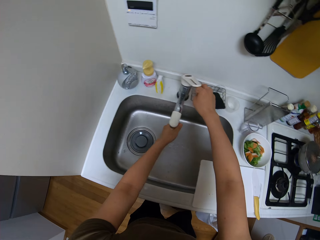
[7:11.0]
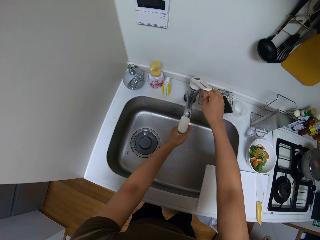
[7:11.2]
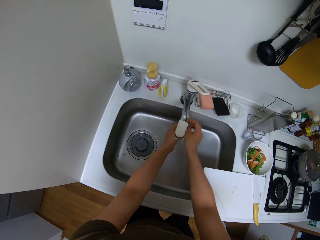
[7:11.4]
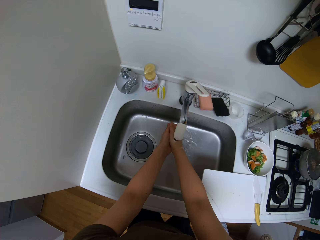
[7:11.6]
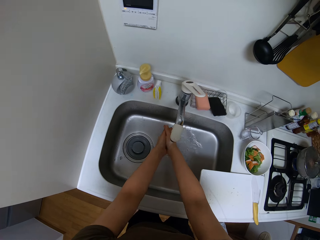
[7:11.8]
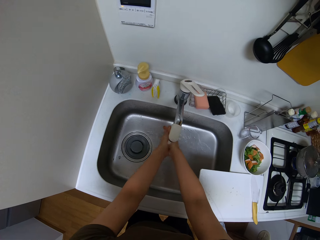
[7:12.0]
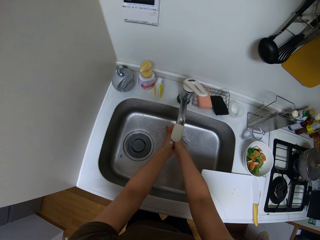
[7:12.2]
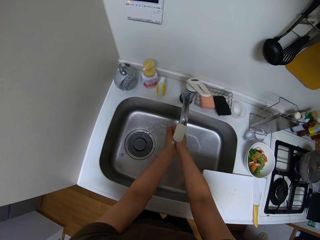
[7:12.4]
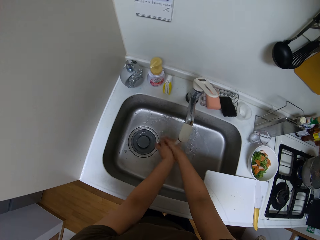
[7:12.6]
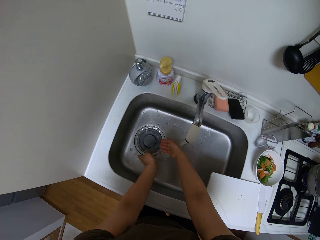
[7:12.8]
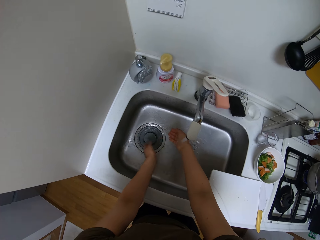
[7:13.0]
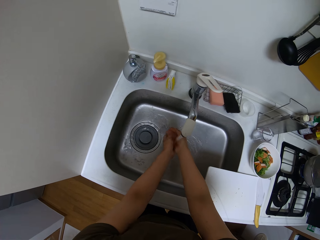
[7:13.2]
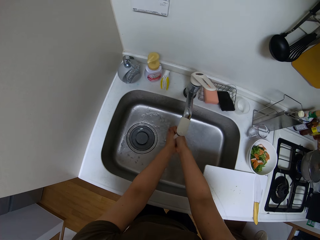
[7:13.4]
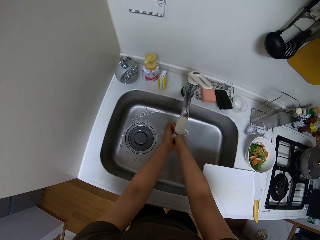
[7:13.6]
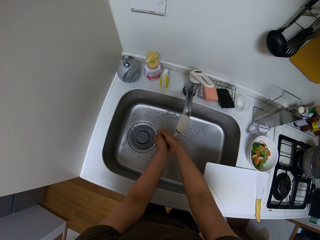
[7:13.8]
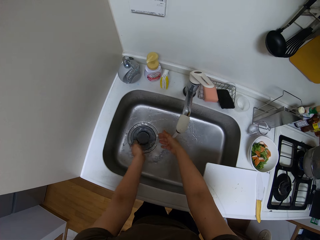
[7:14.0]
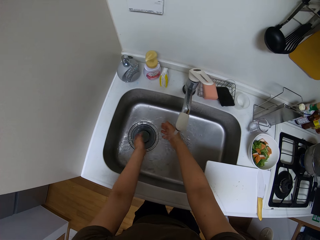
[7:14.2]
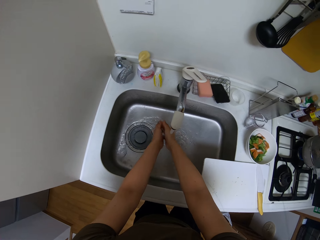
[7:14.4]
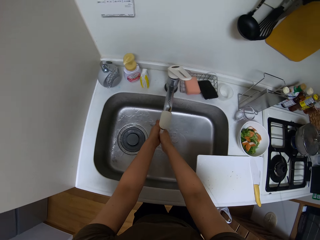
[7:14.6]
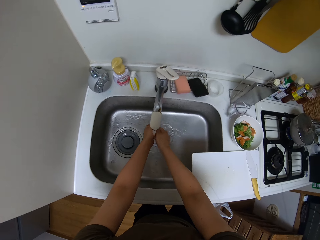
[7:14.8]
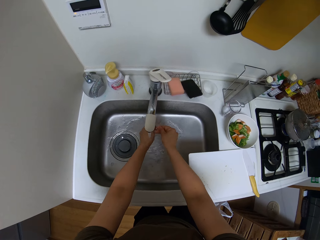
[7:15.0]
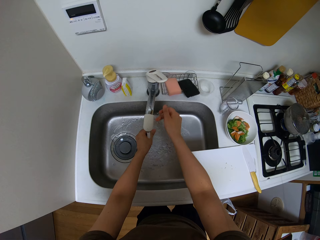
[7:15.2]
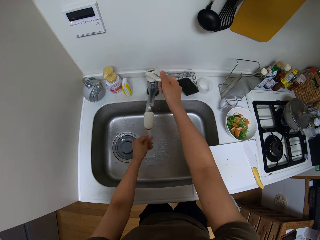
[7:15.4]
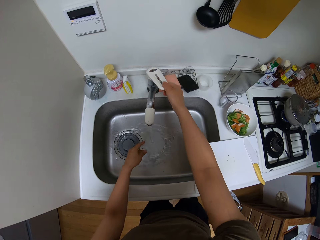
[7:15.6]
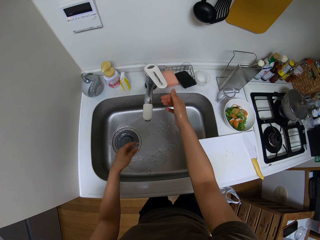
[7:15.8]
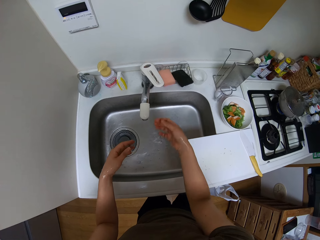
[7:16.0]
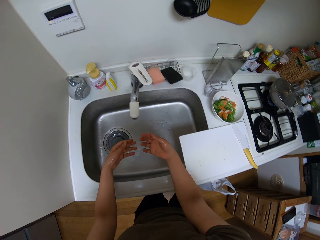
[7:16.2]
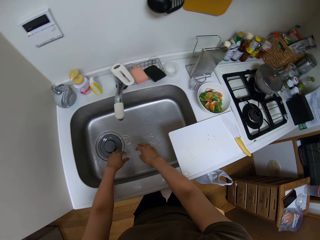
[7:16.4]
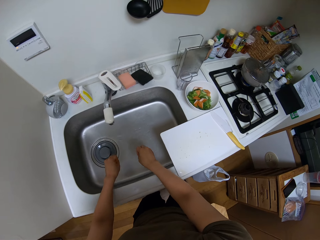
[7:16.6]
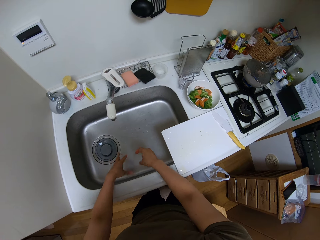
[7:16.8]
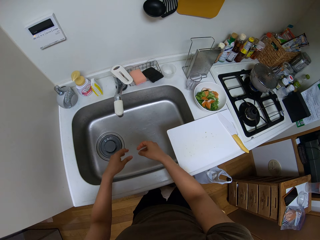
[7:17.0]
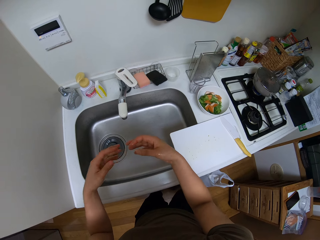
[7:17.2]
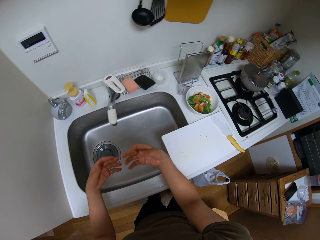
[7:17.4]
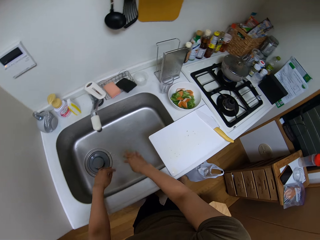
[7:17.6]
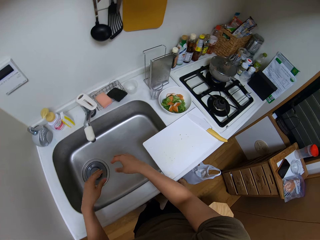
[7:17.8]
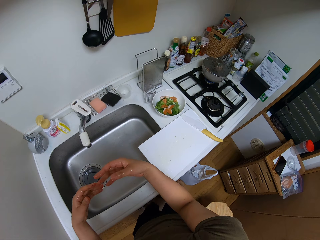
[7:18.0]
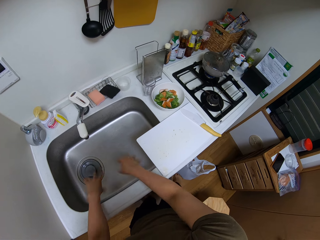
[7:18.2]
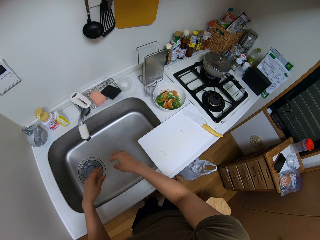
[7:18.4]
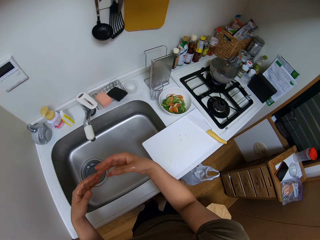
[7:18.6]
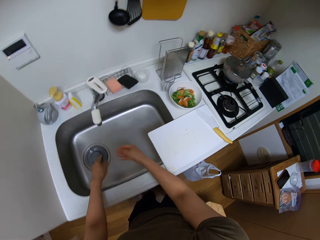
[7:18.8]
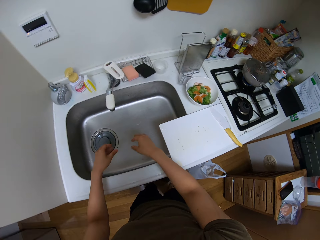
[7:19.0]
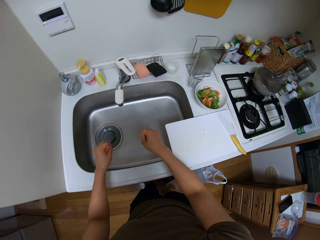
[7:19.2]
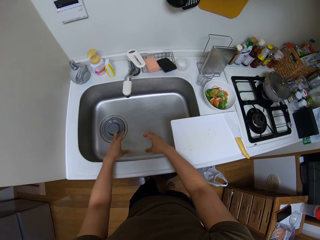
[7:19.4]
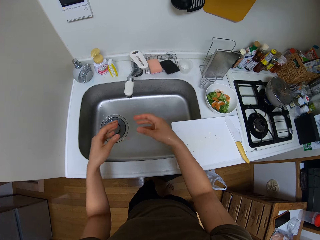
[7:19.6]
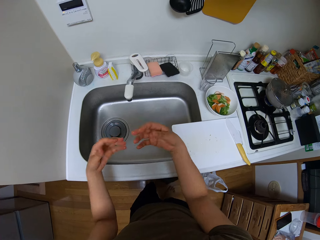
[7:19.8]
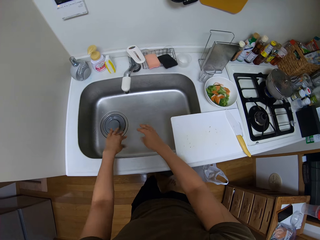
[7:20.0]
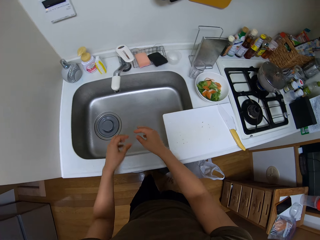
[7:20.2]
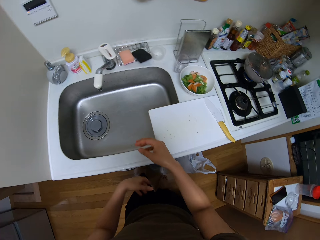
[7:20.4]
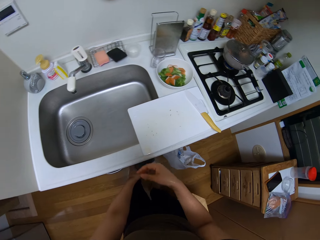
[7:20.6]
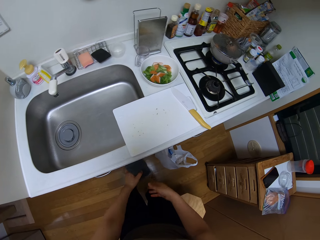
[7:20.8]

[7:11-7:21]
The camera wearer opens the tap. She rinses her hand. She closes the tap. She removes water from the hands.

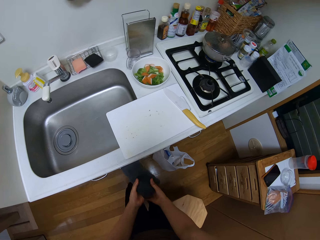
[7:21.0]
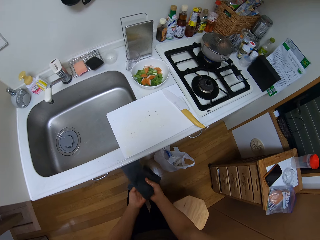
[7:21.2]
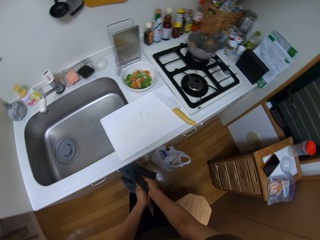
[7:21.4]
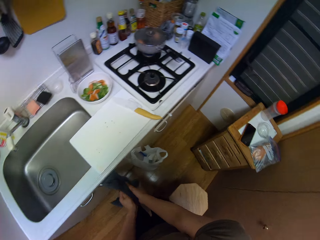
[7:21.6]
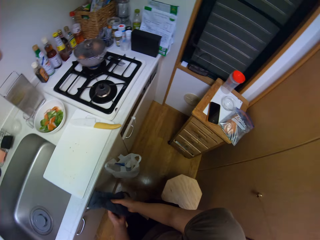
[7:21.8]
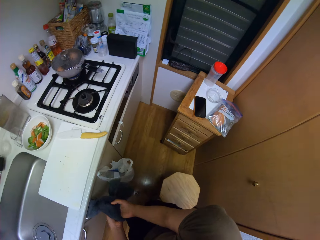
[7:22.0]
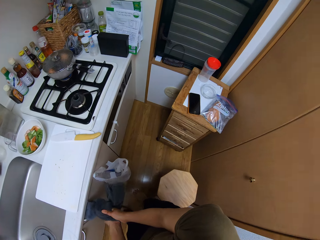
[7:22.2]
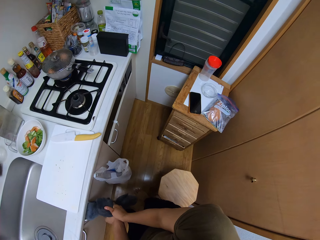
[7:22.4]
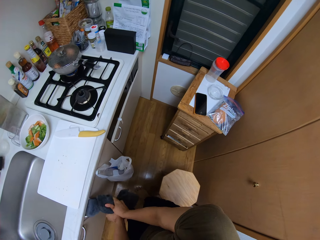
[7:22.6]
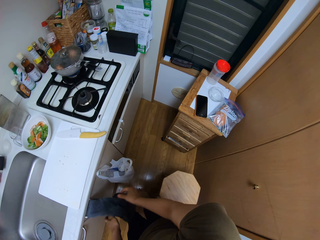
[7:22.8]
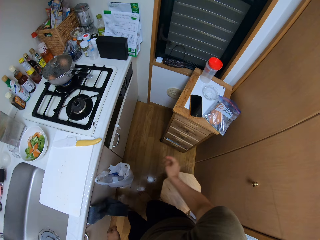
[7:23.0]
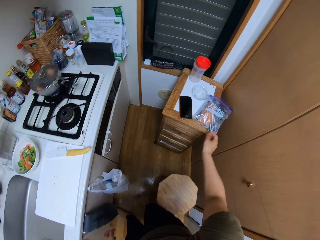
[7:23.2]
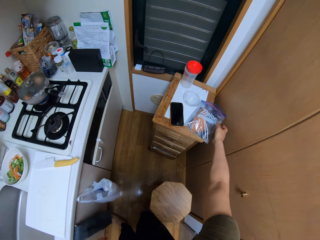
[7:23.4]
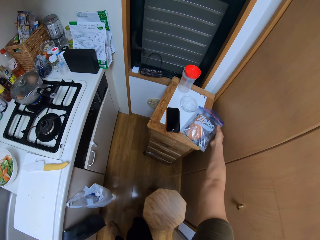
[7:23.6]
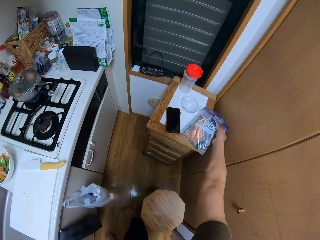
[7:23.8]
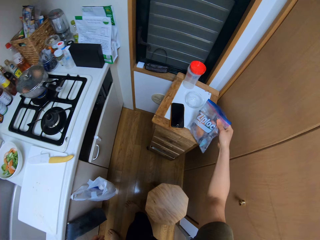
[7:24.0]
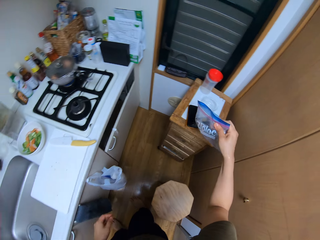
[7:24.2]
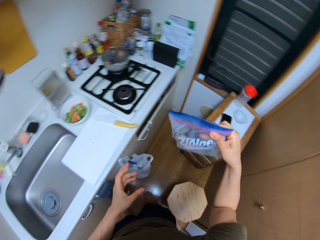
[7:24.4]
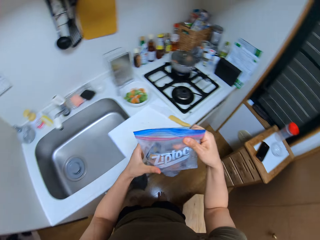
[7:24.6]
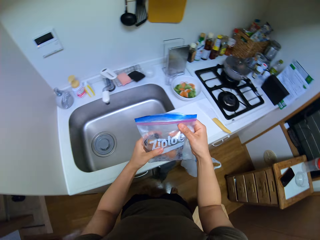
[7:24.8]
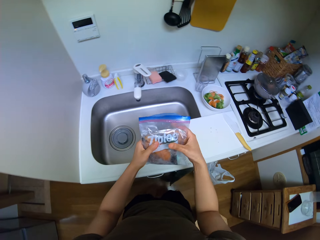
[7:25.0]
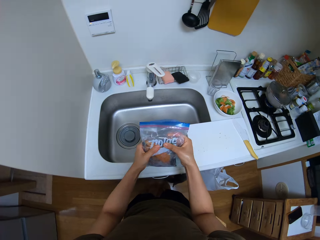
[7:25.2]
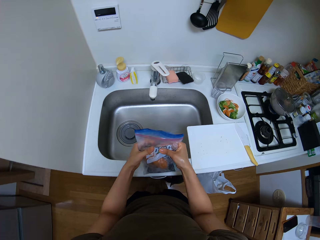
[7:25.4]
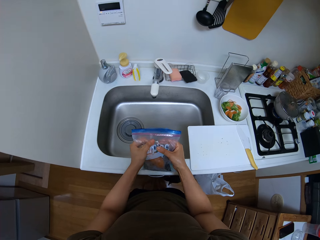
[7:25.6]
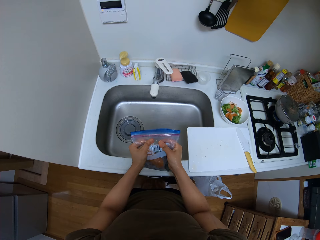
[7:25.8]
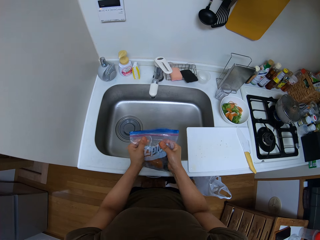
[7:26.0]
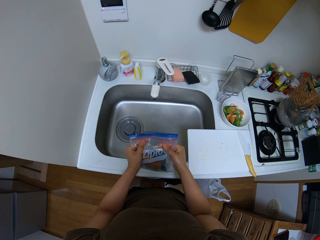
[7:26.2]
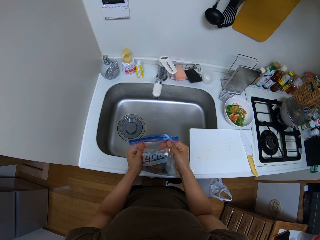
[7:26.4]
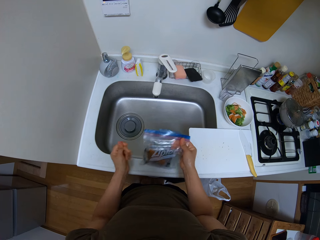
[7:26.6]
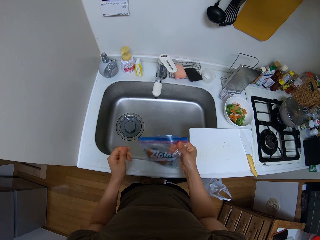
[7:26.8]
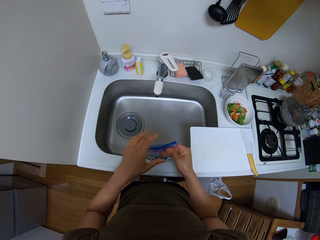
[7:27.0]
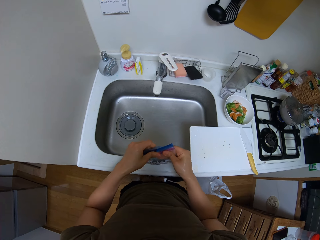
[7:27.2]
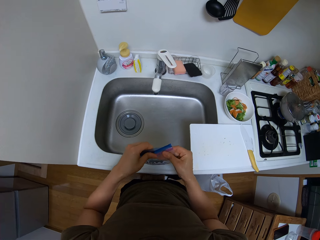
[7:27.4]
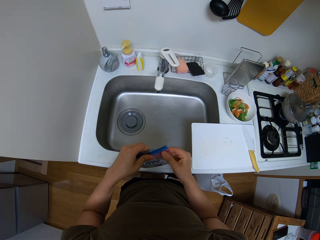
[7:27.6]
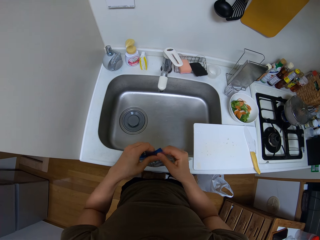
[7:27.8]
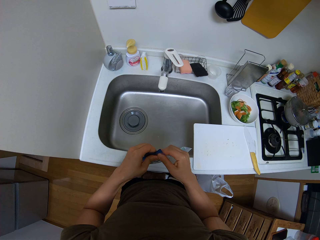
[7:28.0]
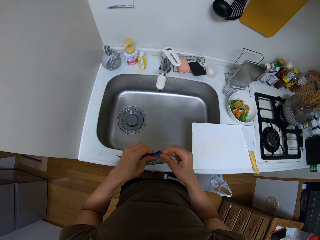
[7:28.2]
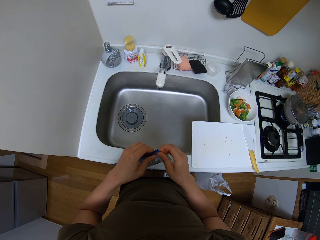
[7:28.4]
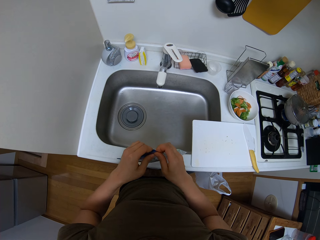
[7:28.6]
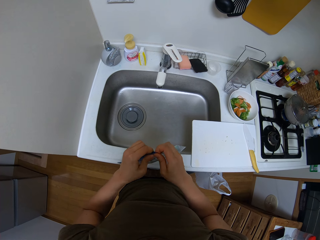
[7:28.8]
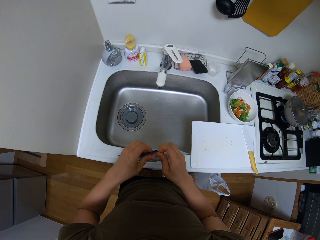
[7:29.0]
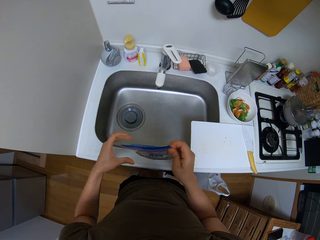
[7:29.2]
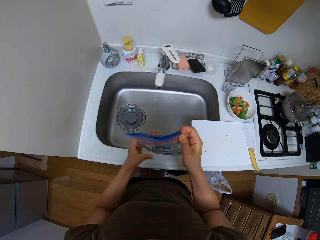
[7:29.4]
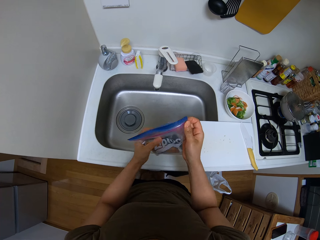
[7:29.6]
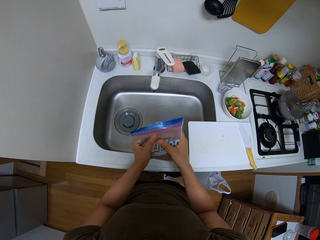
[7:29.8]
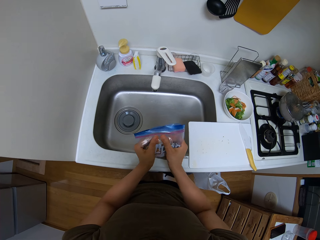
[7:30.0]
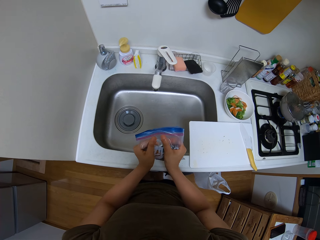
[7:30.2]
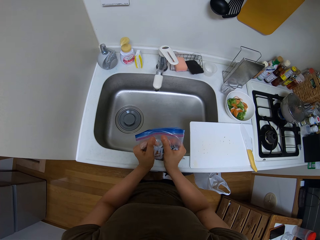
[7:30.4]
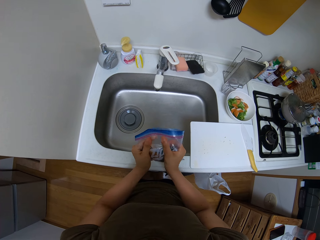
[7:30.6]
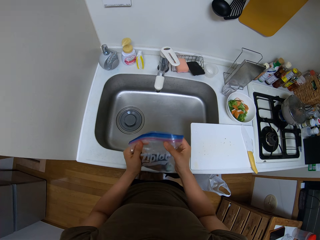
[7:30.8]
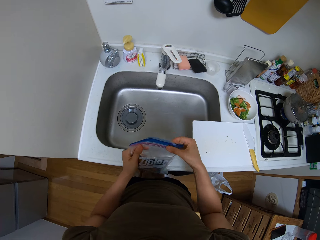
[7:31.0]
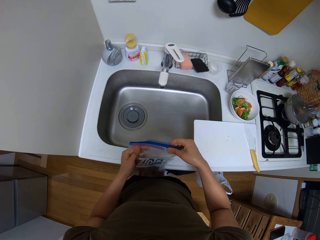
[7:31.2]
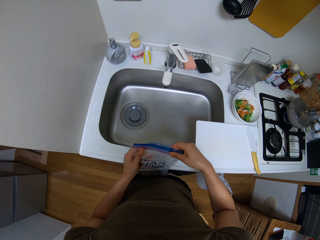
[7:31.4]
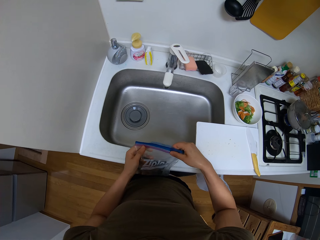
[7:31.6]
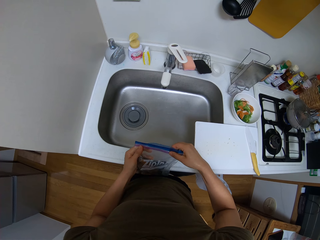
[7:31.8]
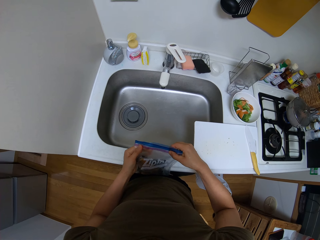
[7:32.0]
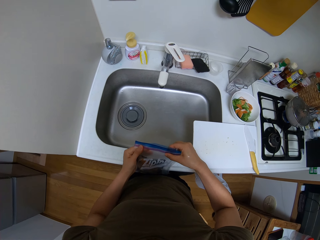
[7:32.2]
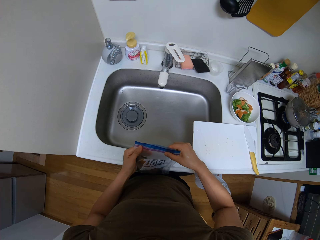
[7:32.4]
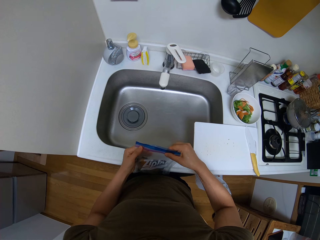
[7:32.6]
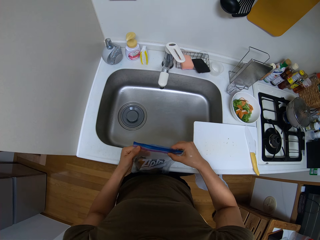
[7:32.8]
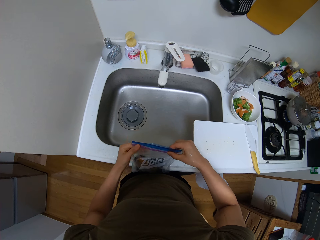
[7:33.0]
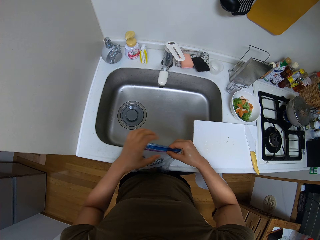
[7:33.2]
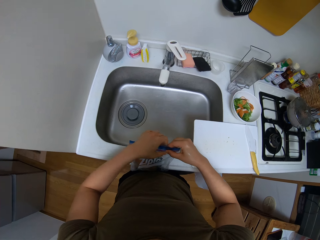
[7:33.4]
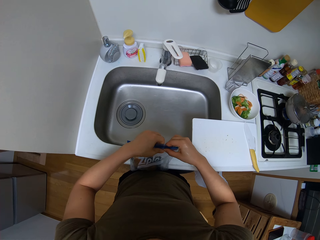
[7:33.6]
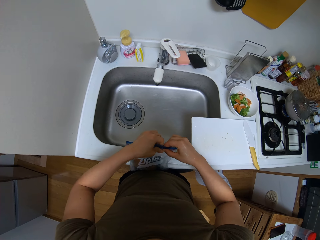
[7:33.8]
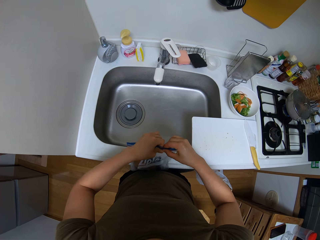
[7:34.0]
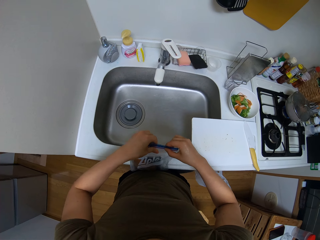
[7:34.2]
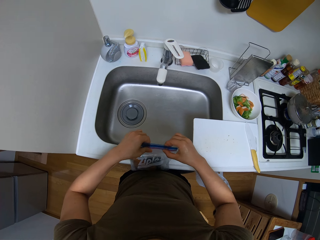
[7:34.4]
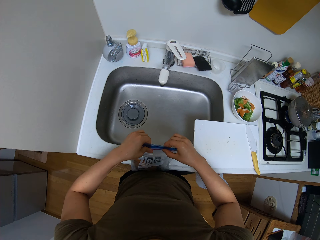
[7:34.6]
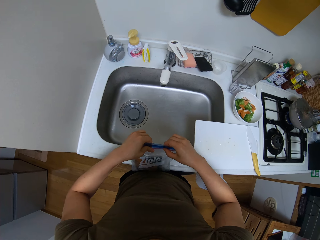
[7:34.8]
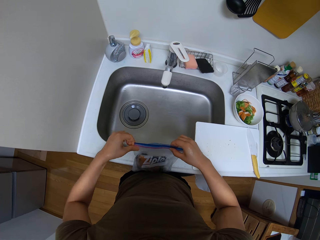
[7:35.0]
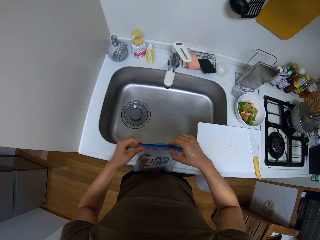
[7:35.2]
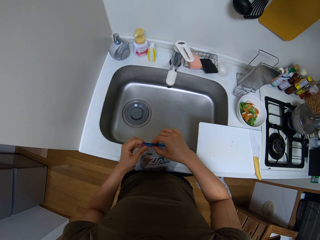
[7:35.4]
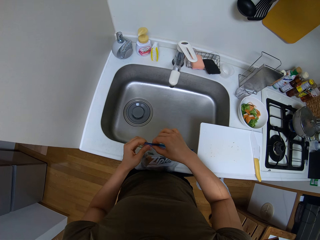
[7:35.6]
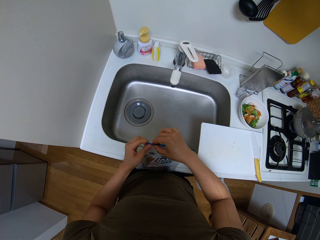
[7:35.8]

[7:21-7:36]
The camera wearer wipes her hands with the kitchen towel. She takes the paper bag or zip lock bag from the cabinet. She pushes air out of the zip lock bag. She closes the zip lock bag. She pushes air out of the zip lock bag. She closes the zip lock bag.
